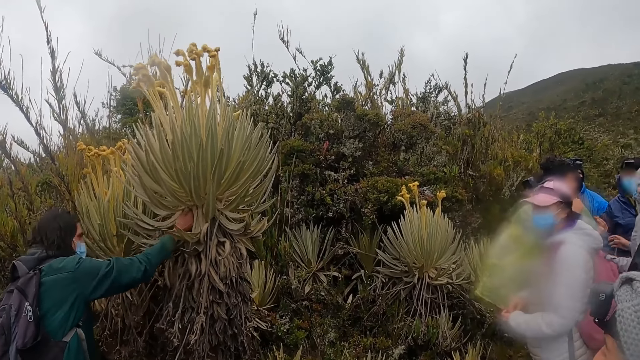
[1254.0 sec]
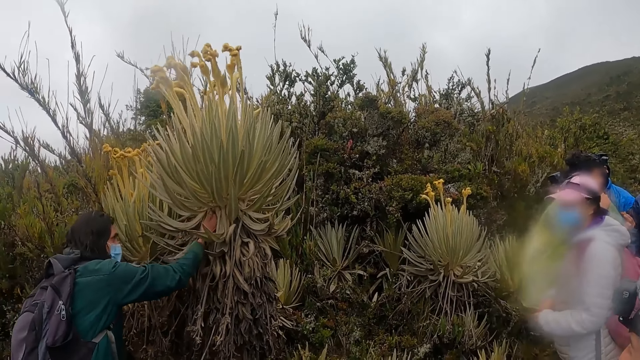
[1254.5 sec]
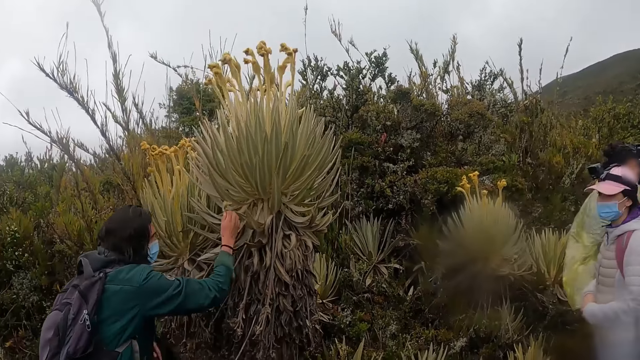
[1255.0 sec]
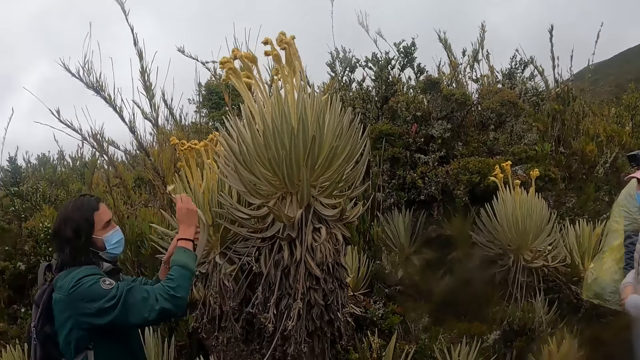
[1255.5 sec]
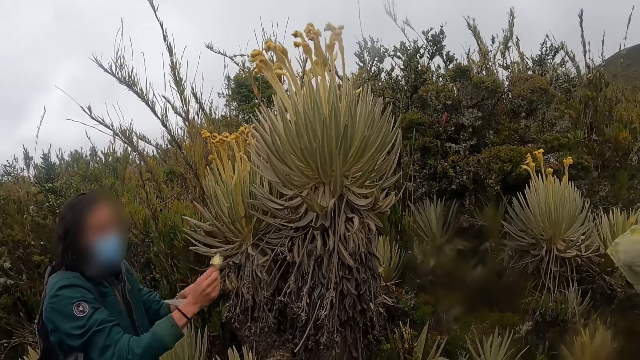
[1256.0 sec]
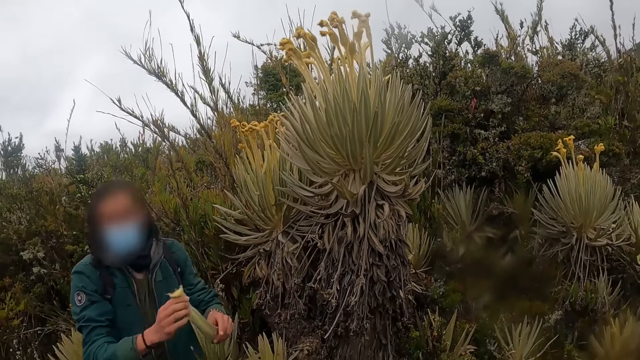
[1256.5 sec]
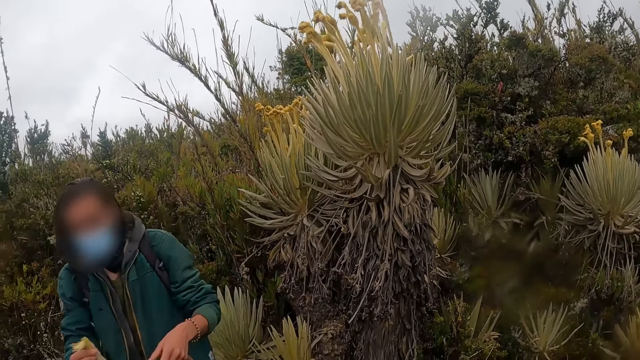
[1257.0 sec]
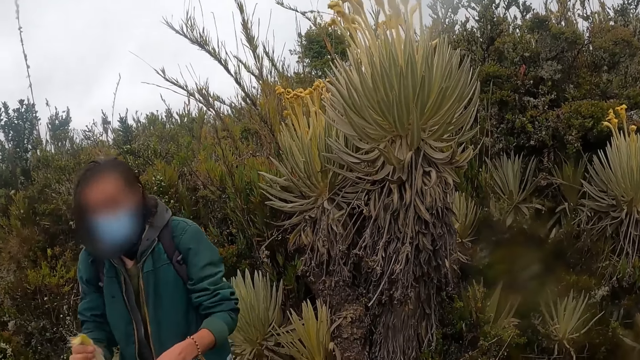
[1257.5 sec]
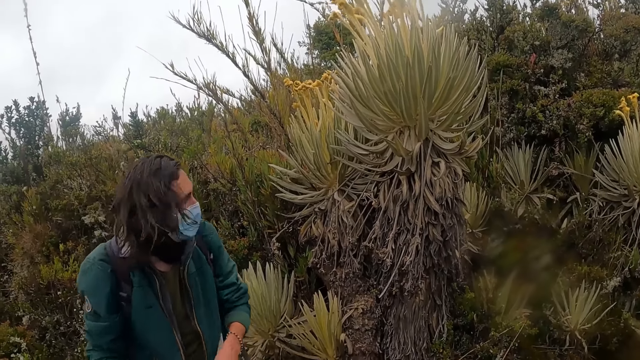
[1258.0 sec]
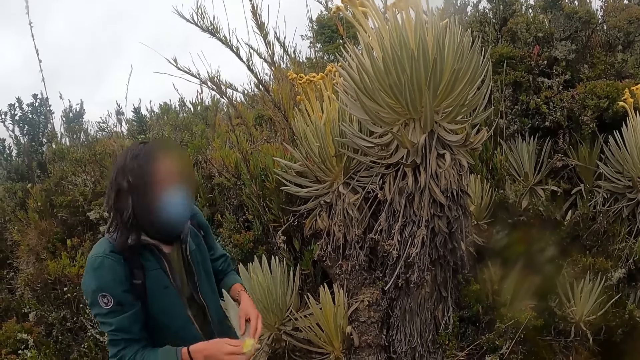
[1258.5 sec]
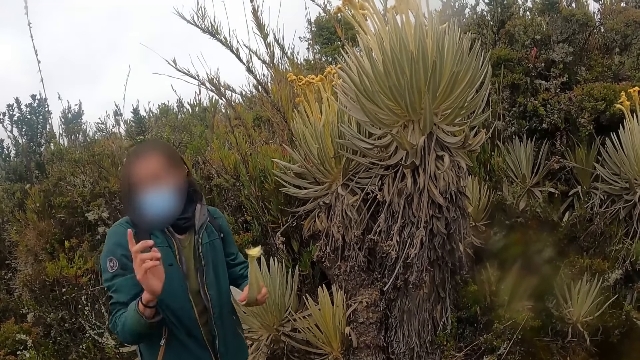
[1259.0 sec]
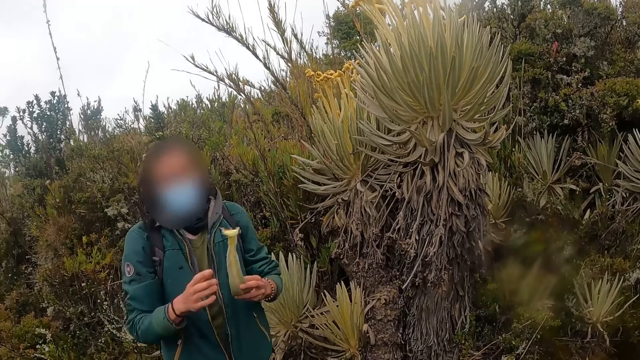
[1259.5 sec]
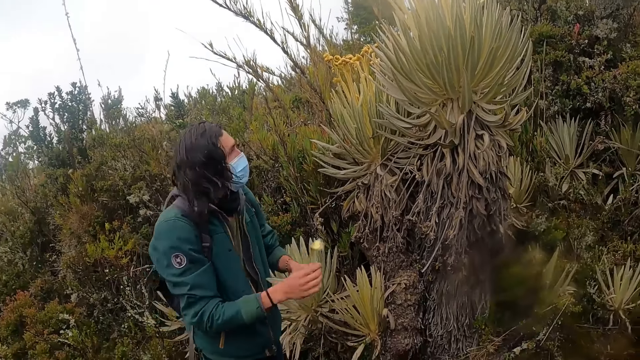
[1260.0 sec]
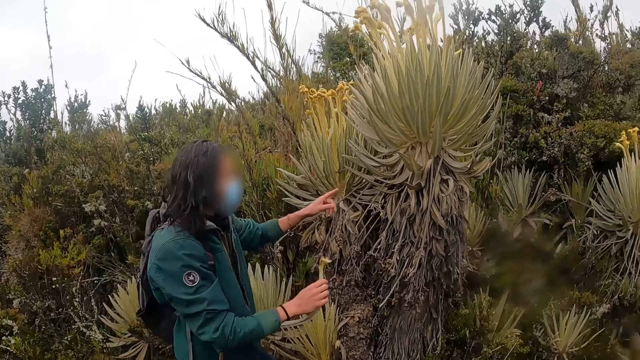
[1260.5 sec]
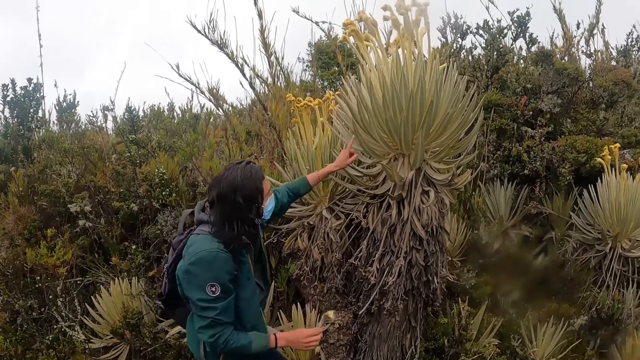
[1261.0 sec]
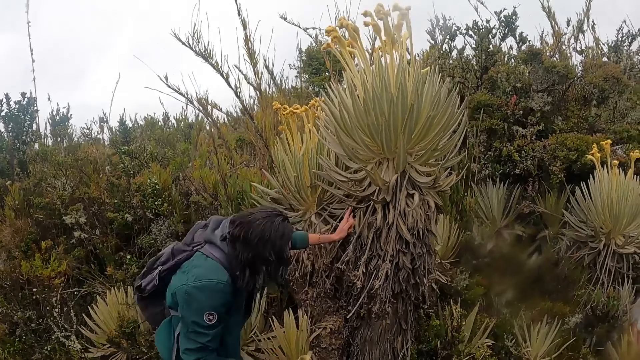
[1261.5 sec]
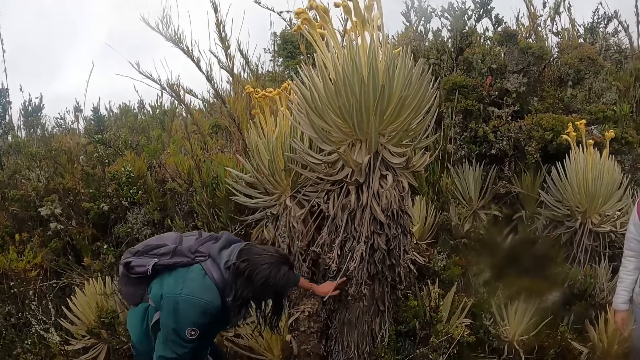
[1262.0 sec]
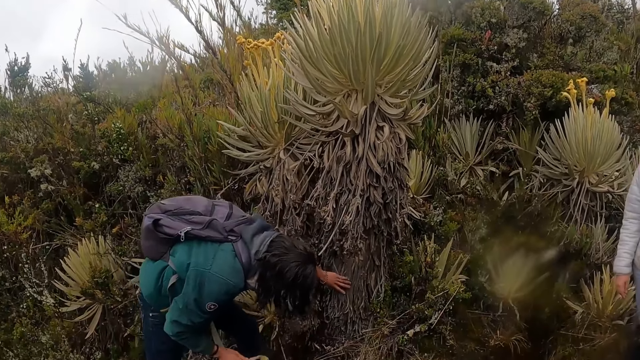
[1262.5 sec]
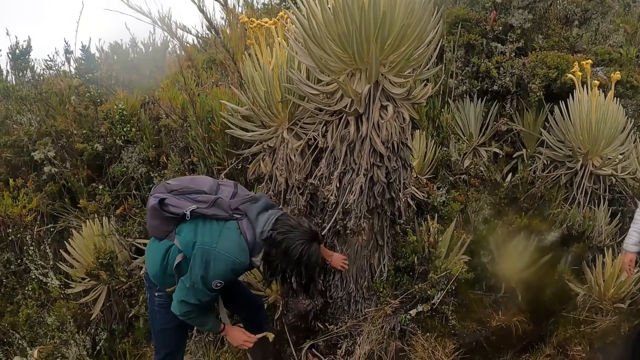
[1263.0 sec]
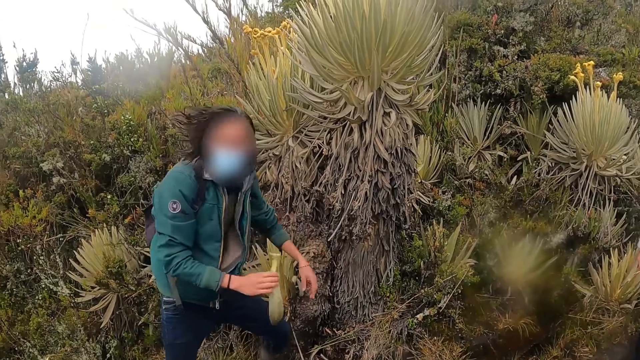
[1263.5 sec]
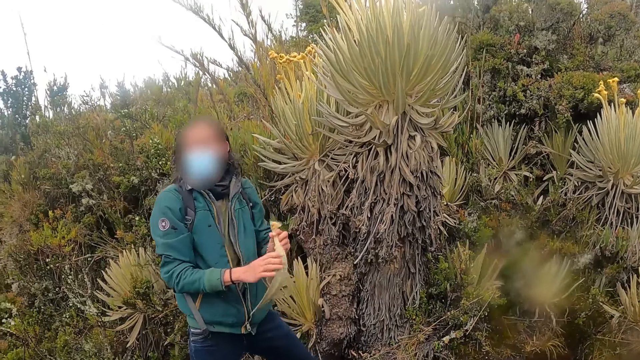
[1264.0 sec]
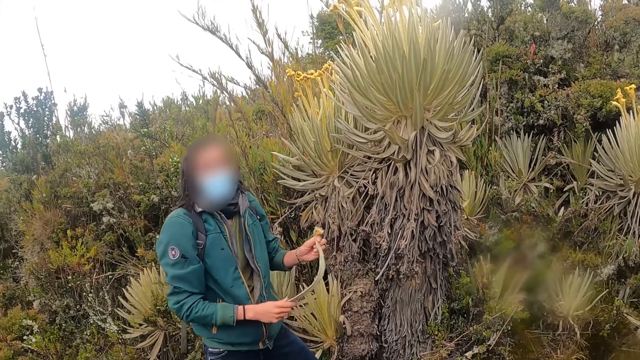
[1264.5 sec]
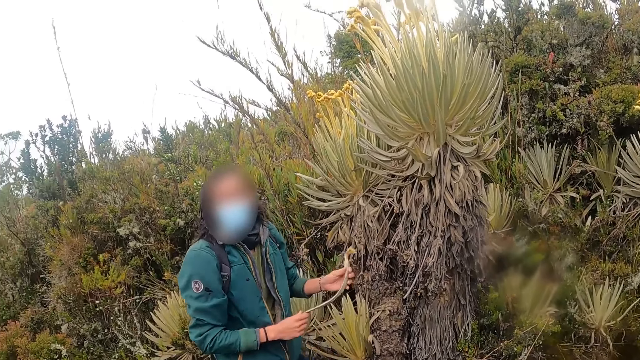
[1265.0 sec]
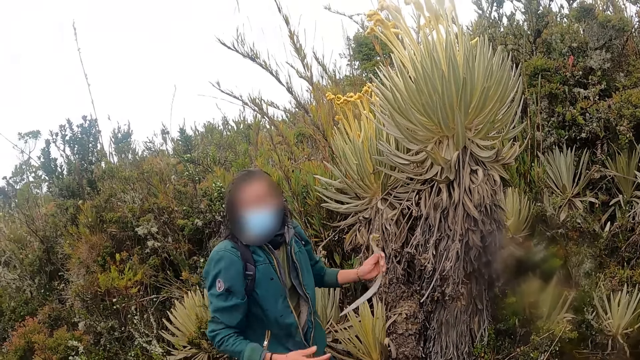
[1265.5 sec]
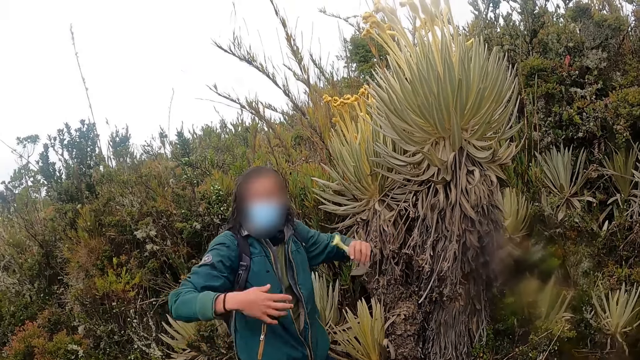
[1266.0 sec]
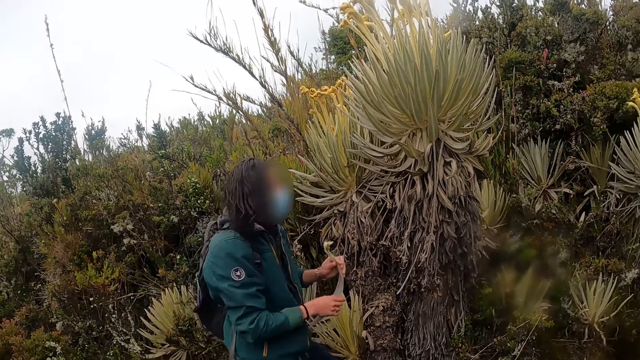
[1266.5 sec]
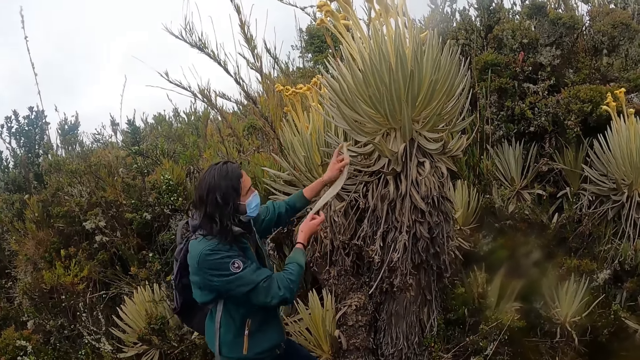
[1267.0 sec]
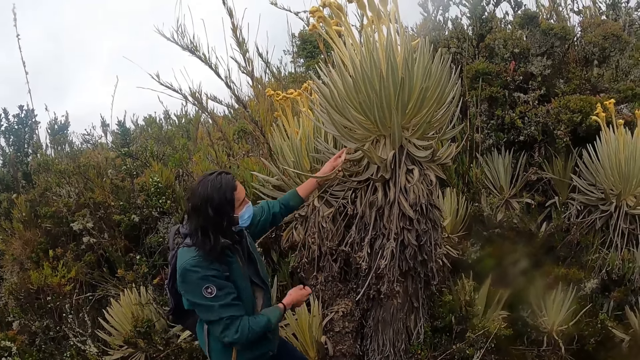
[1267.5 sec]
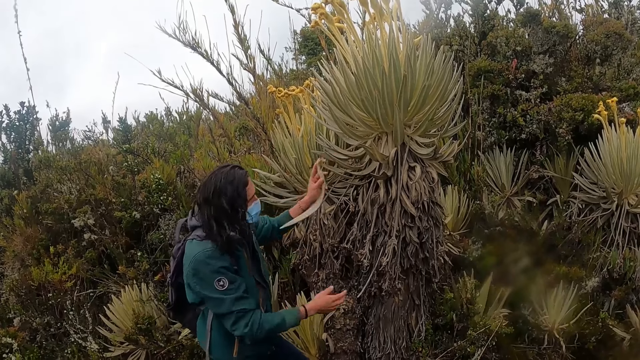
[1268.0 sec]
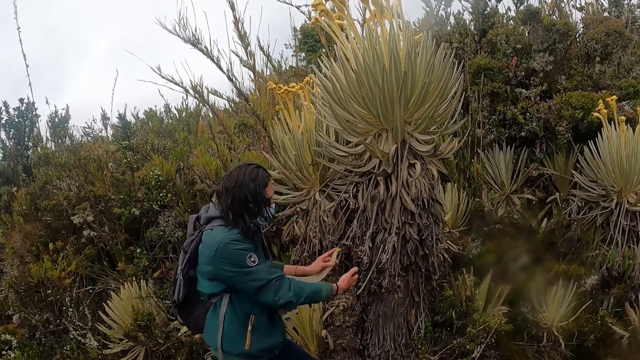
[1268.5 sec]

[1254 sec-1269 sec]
A man steps off the plant. The man gestures his hand and switches the aloe vera leaf to the other hand. He gestures his hand, bends, and gestures his hand. He holds the plant, pulls his hand off the plant, and stands up. He switches the aloe vera leaf to the other hand. The man interacts with the camera wearer and a group of people. The man gestures his hands. He holds the leaf with both his hands. He describes the plant.

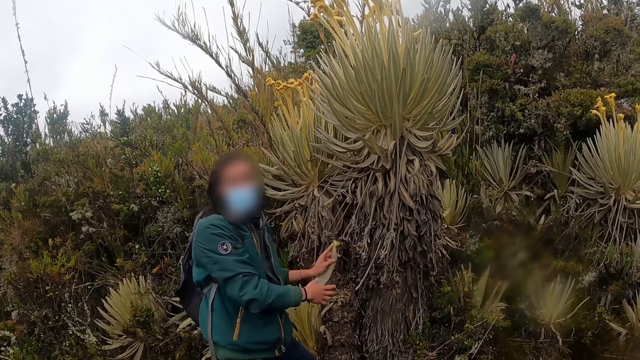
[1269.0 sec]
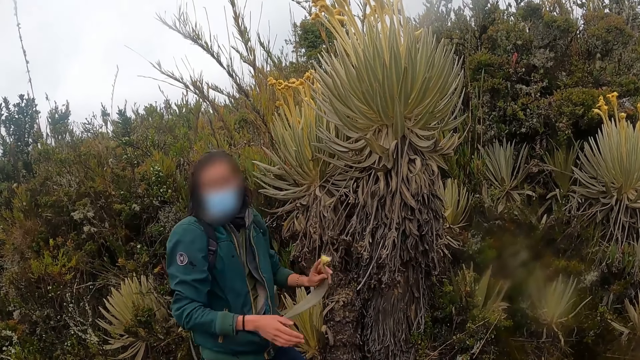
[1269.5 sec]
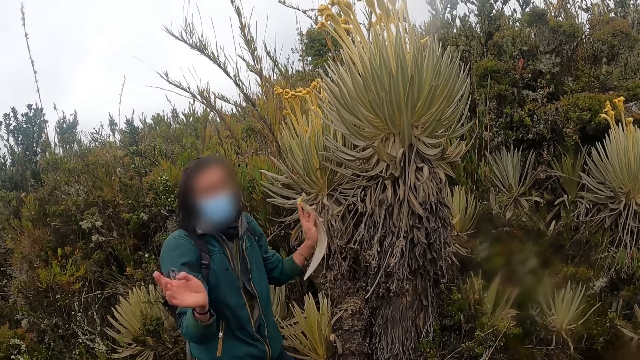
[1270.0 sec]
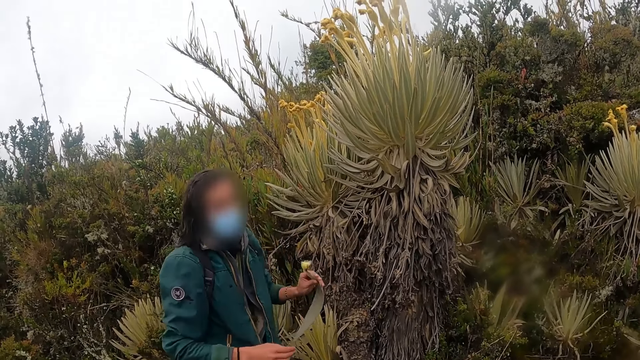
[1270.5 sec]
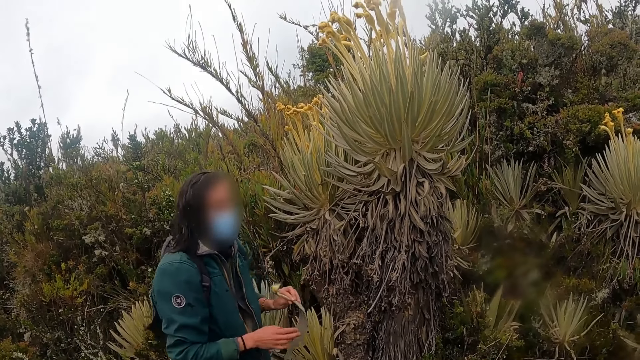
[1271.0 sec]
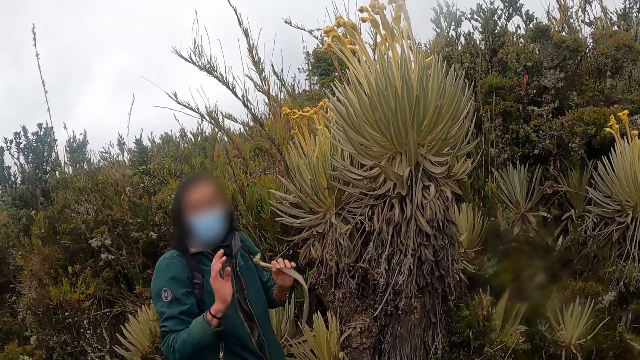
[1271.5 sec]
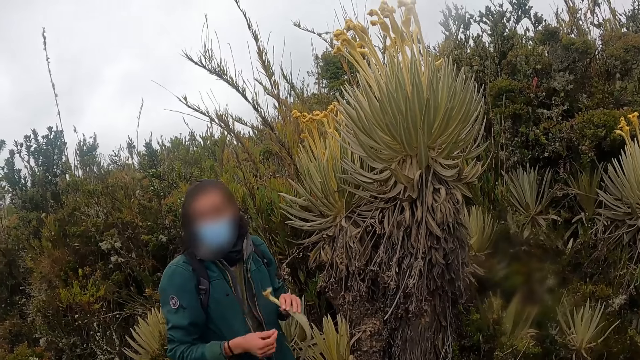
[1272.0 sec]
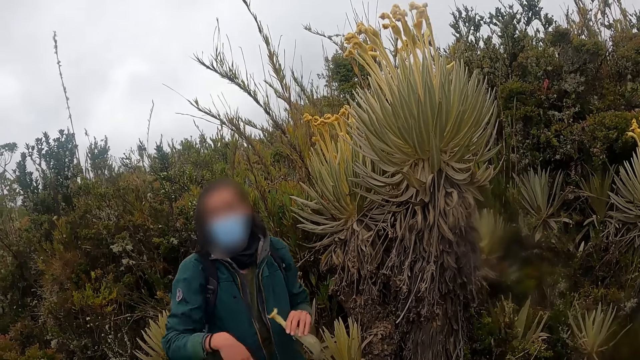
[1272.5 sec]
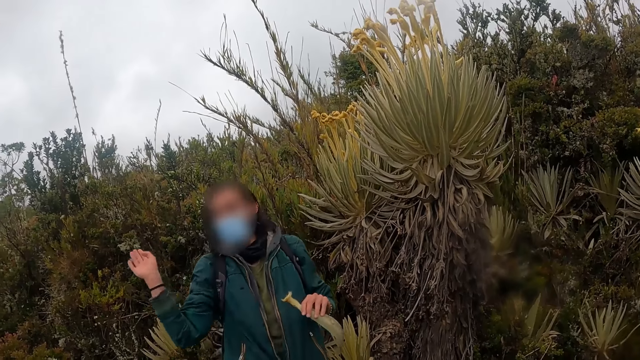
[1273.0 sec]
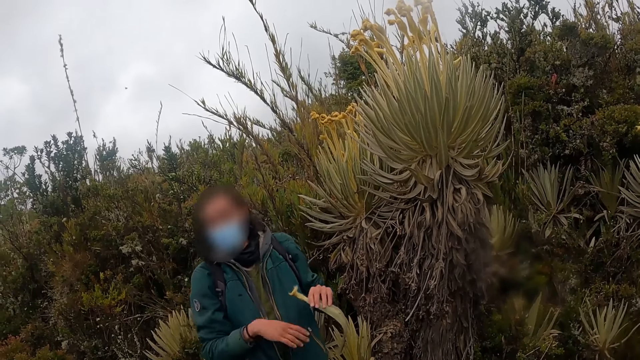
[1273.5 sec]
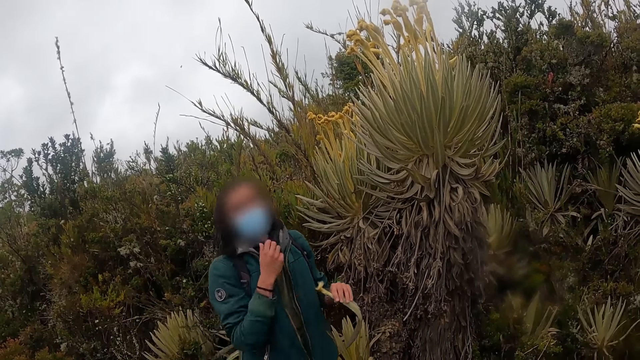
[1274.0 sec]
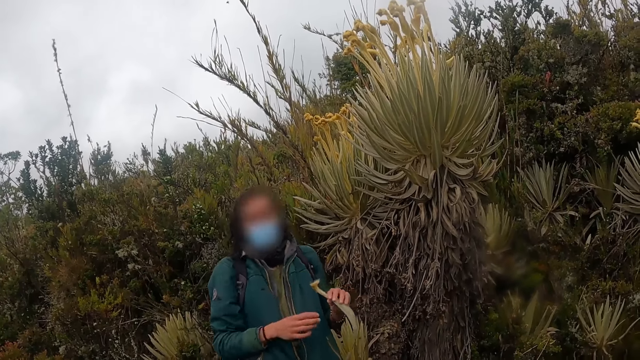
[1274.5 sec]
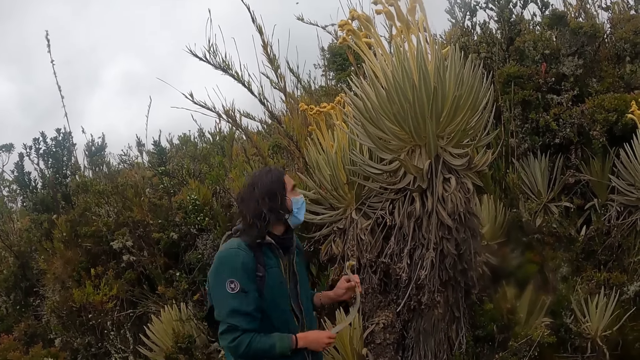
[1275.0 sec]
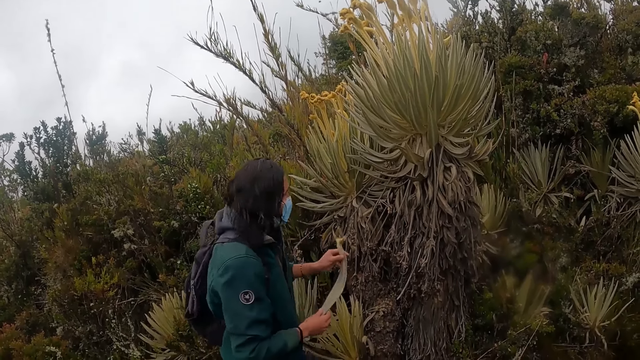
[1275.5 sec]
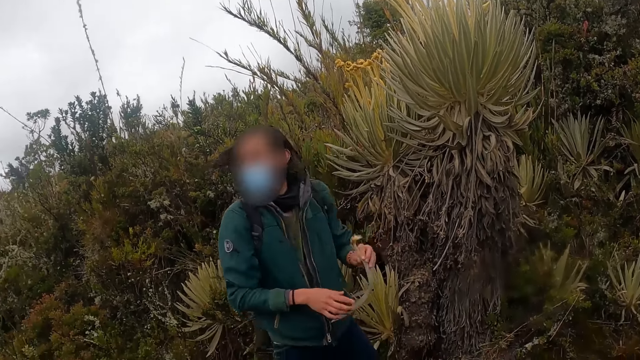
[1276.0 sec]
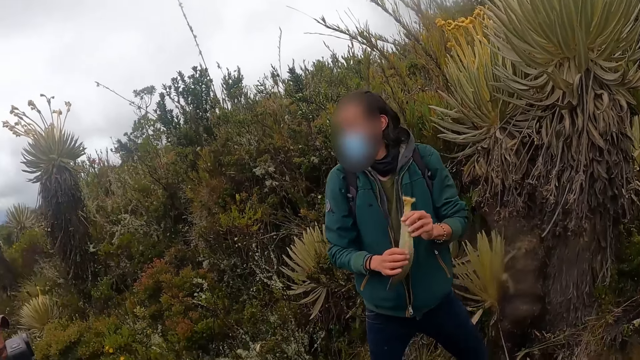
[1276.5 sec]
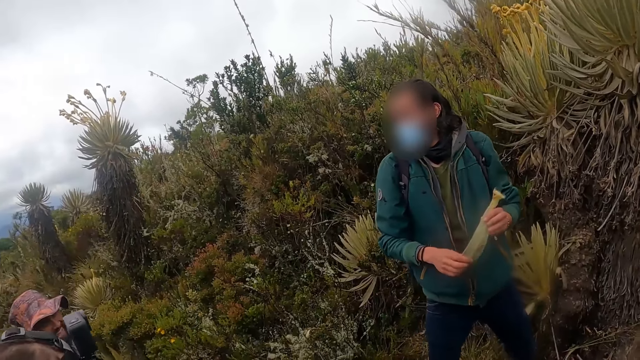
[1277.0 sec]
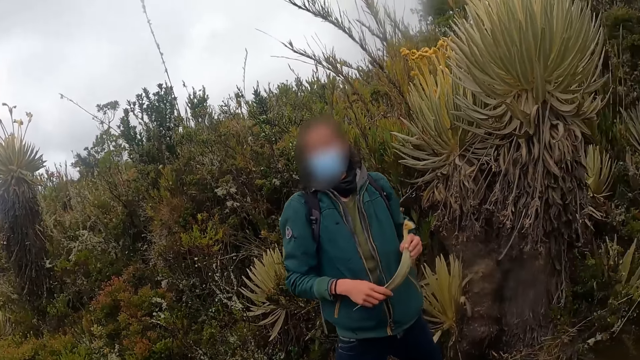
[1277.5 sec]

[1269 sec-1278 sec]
A man gestures his hand. The man holds the aloe vera plant with both hands.
